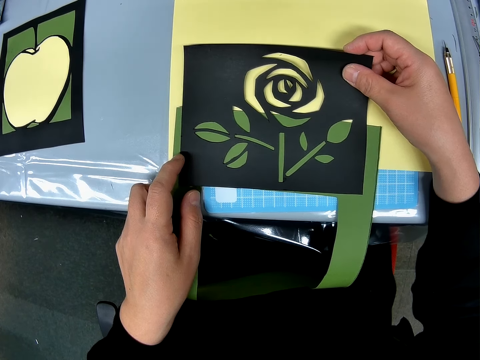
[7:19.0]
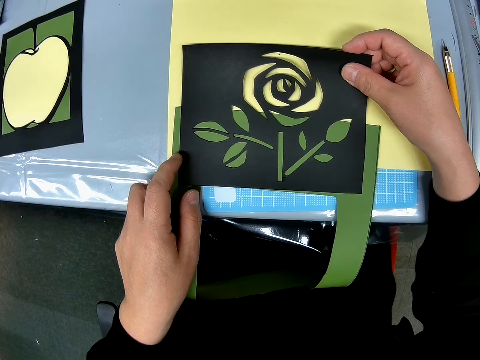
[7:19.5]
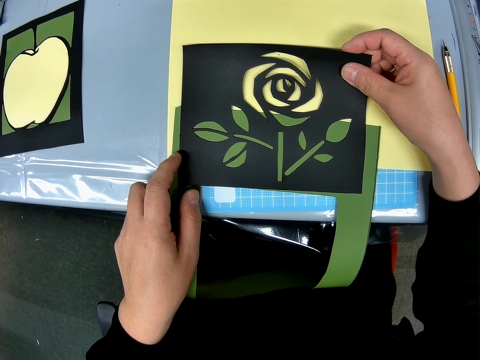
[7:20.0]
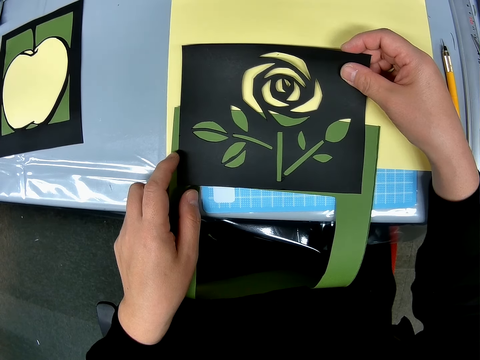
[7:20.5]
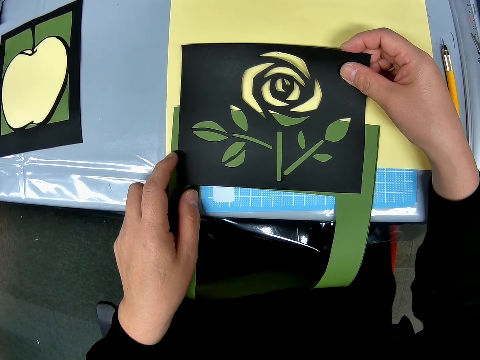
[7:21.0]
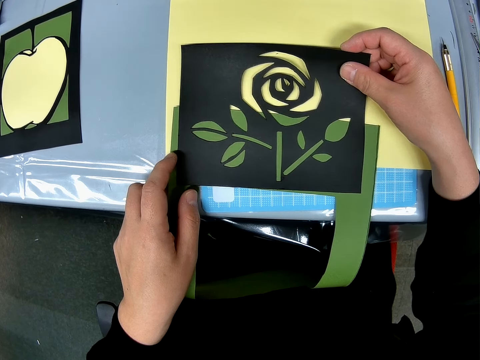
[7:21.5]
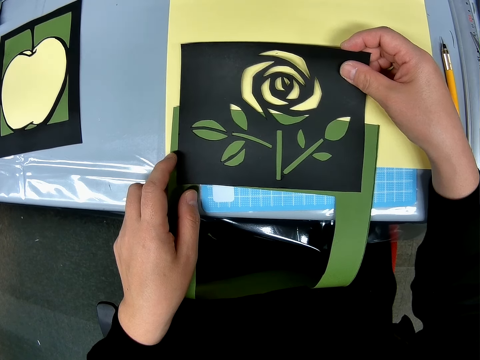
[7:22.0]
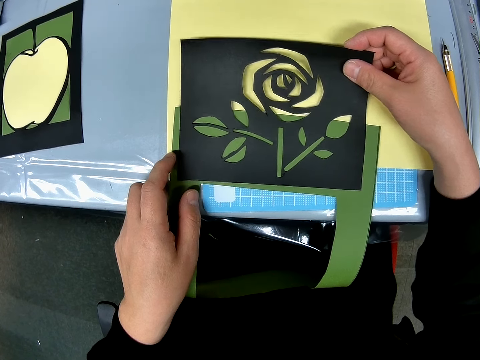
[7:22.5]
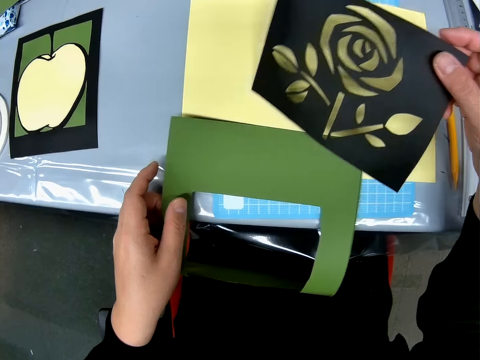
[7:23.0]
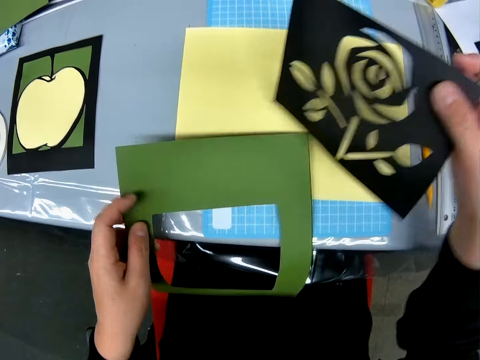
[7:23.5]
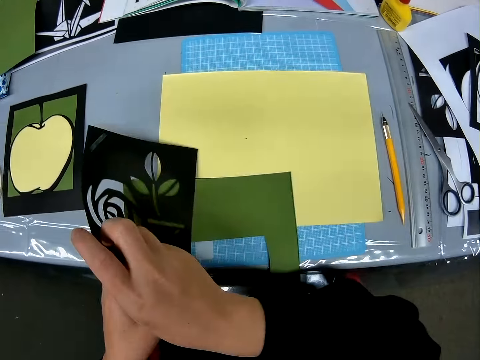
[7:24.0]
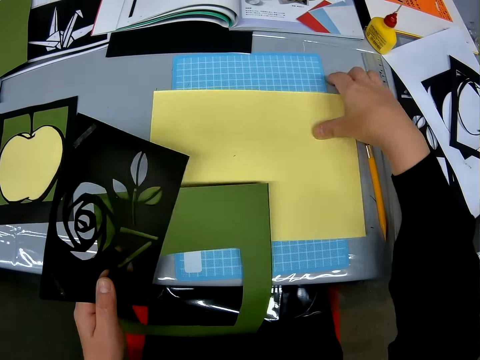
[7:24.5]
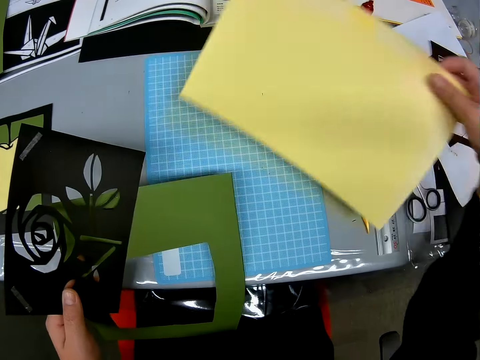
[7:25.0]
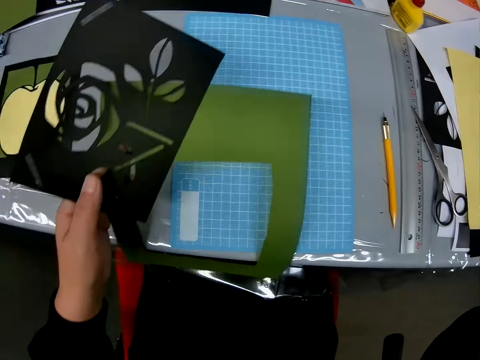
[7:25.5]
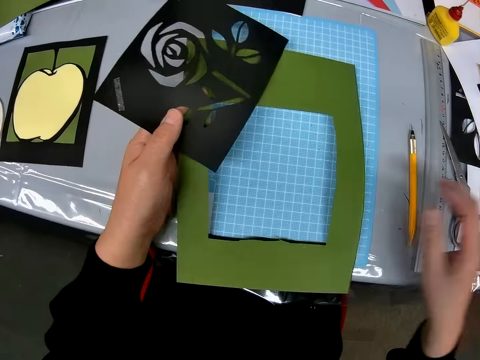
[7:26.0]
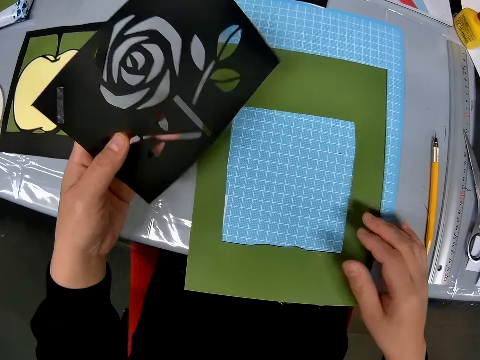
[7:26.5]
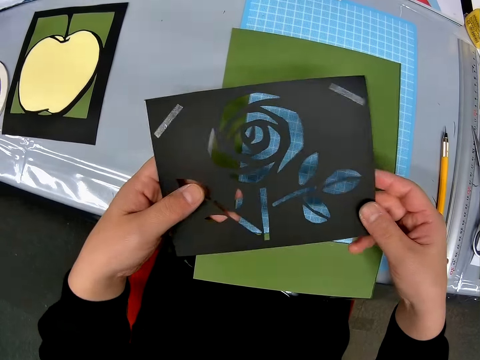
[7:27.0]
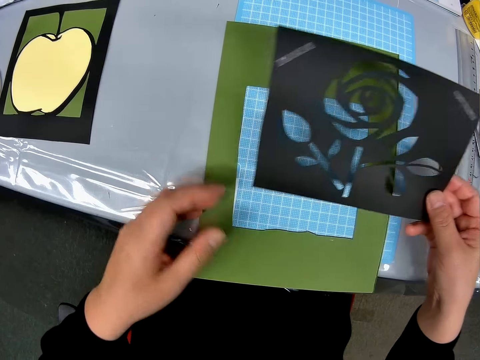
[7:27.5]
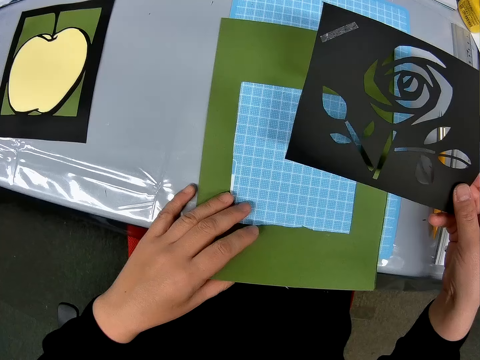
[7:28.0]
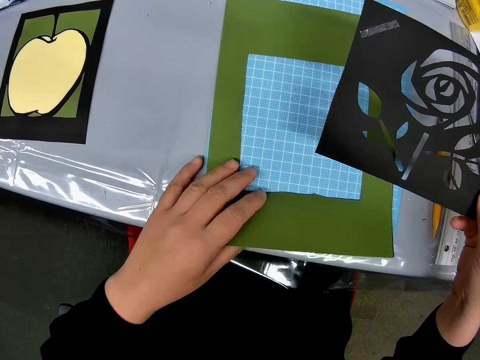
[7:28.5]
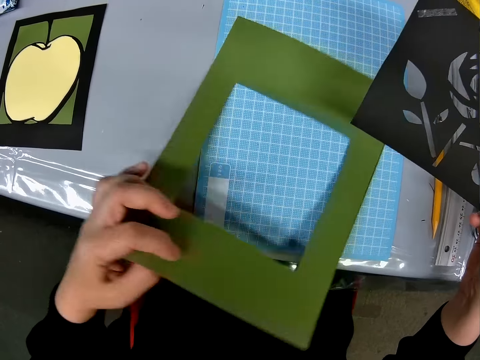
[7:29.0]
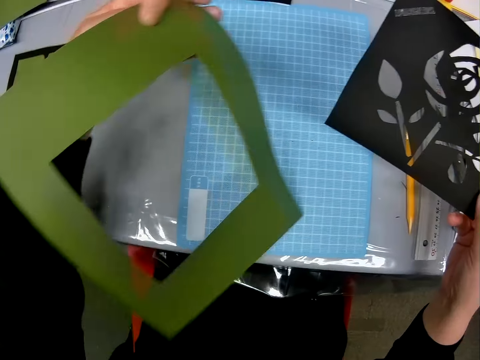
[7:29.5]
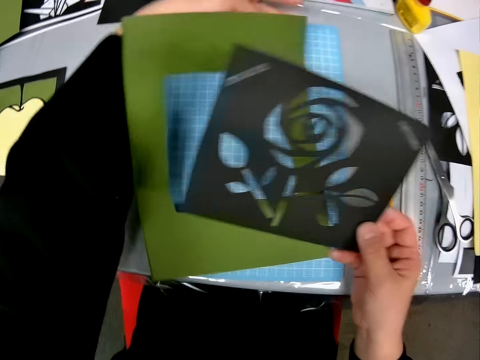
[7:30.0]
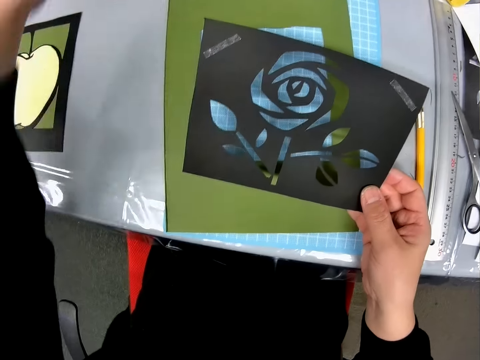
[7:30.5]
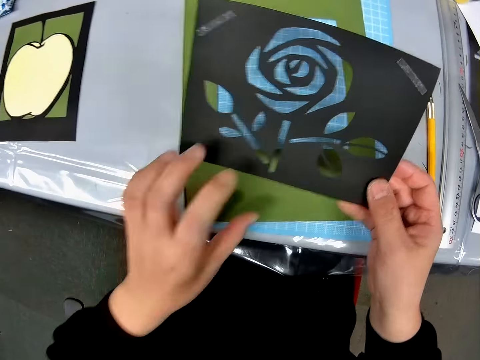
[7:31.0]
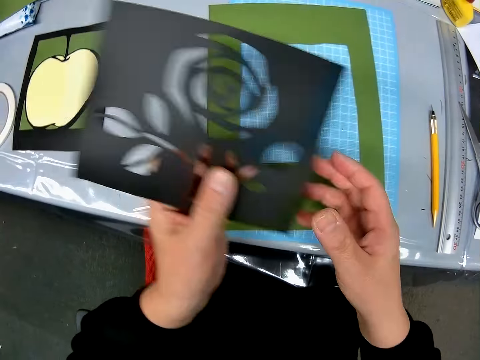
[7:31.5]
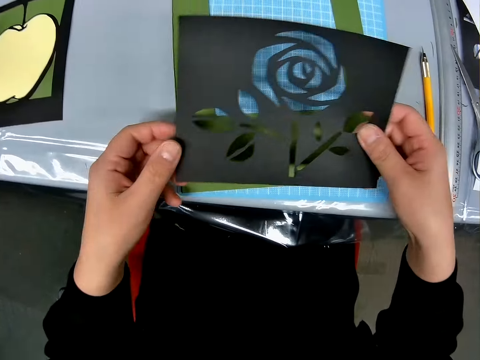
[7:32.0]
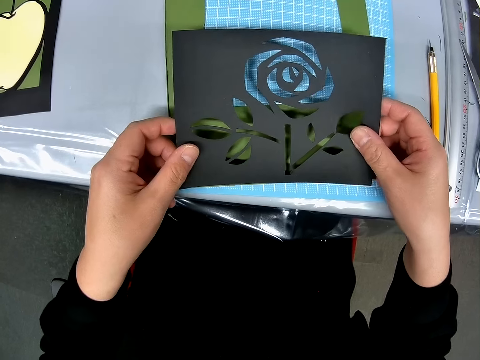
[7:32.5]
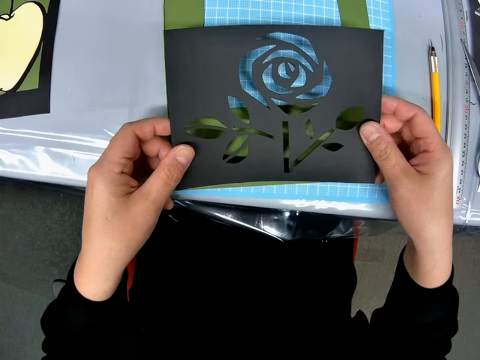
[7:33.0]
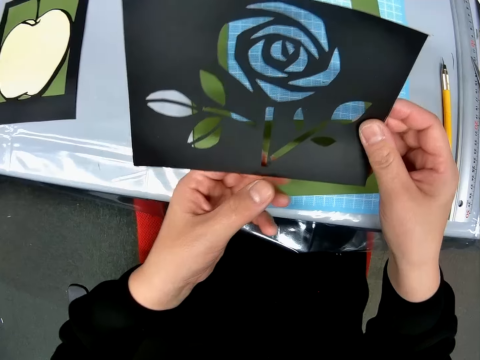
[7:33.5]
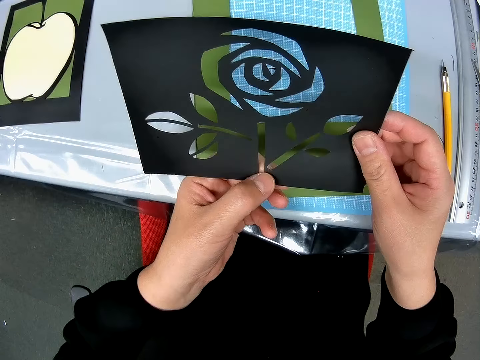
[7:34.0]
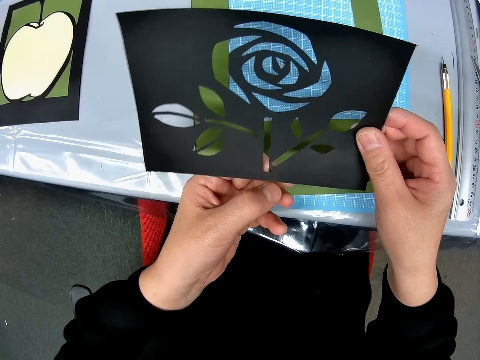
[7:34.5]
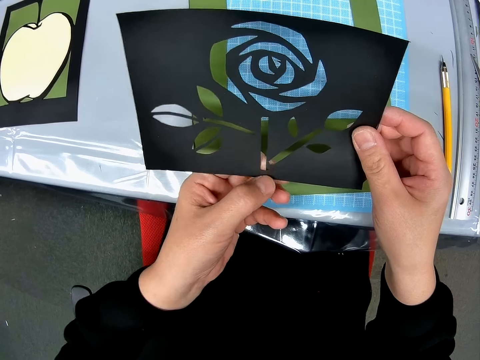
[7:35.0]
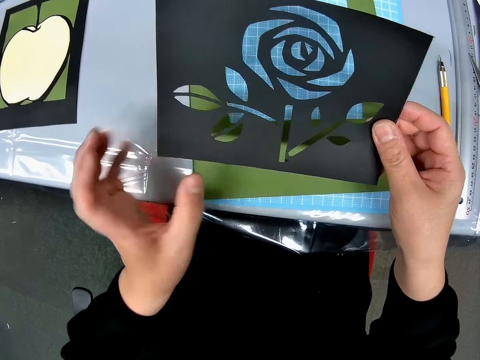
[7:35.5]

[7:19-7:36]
The camera wearer stares at a portrait. She holds the portrait. She adjusts the colored paper on the table. She holds a yellow paper. She places the paper down. She drops the carved paper on the table. She adjusts the paper on the table. She holds a green paper. She holds the green paper up. She places the paper down. She turns the portrait. She checks the carved paper craft in her hands. She holds the portrait and rubs the portrait.

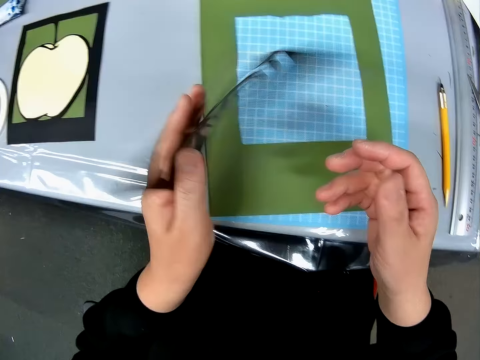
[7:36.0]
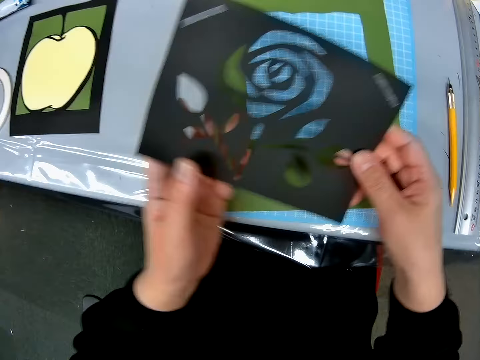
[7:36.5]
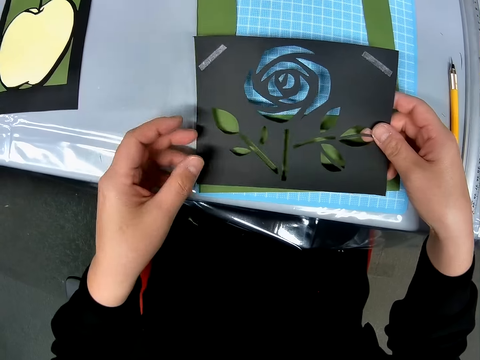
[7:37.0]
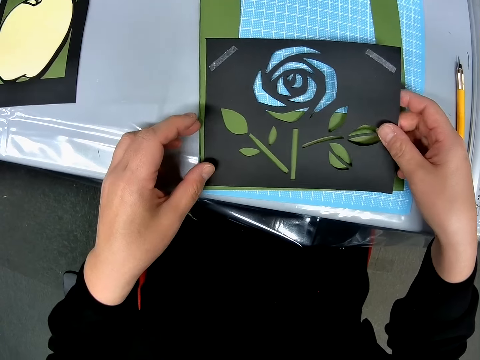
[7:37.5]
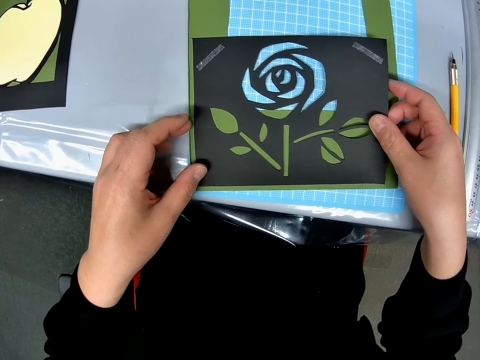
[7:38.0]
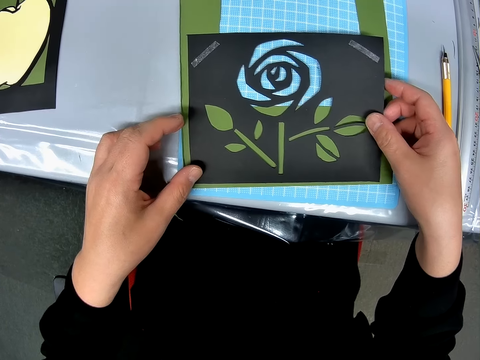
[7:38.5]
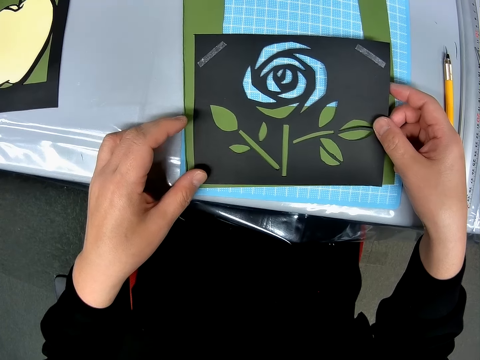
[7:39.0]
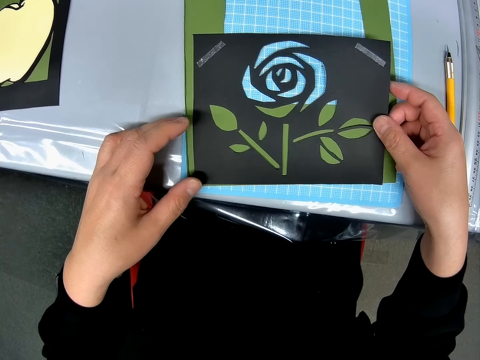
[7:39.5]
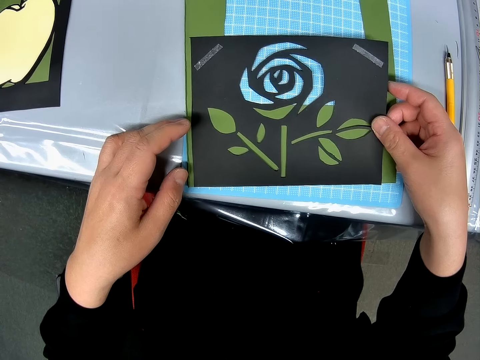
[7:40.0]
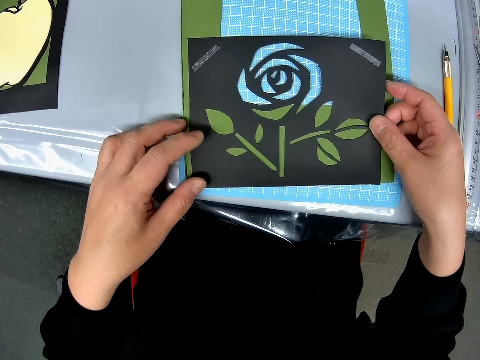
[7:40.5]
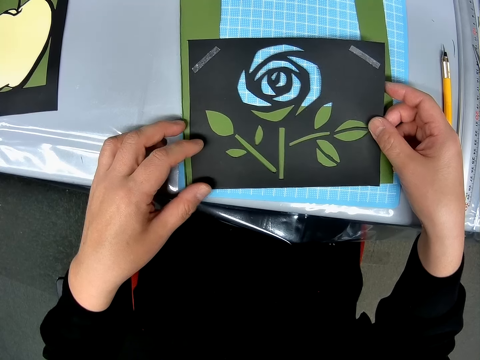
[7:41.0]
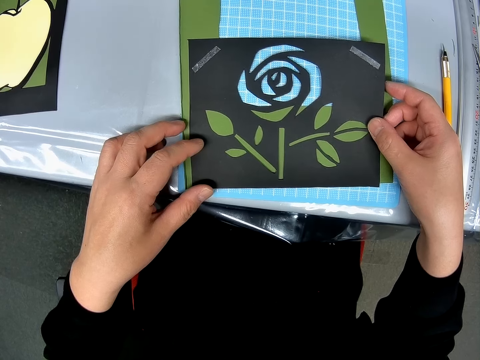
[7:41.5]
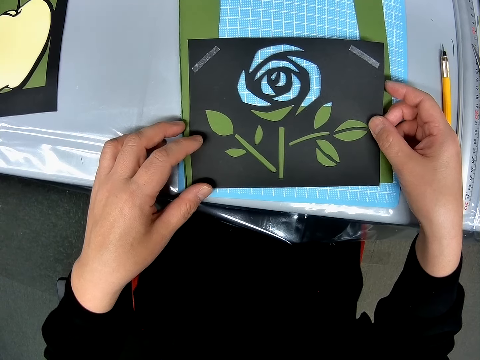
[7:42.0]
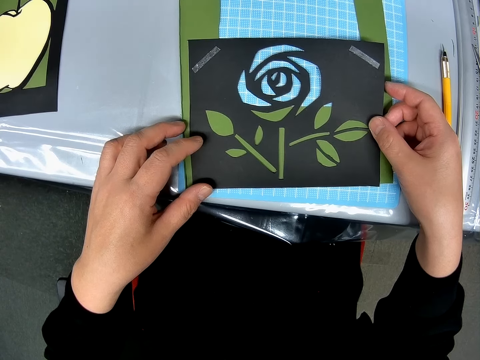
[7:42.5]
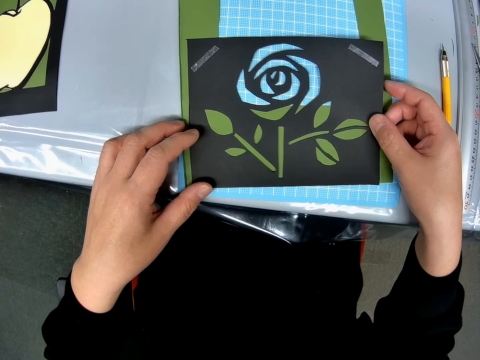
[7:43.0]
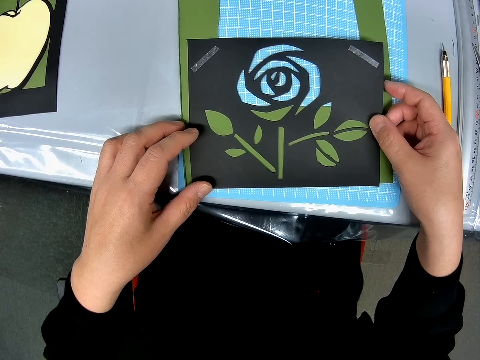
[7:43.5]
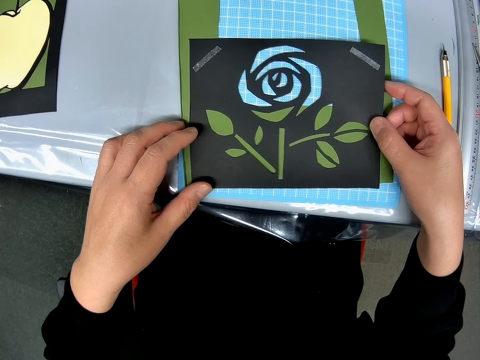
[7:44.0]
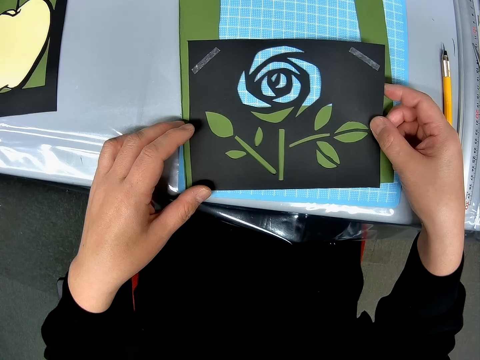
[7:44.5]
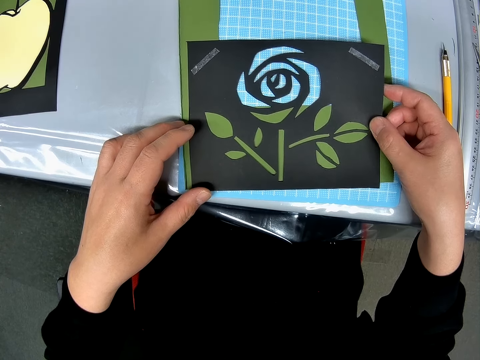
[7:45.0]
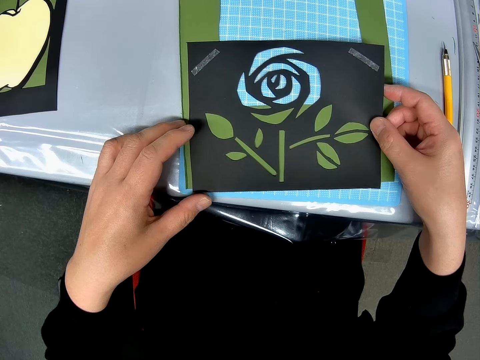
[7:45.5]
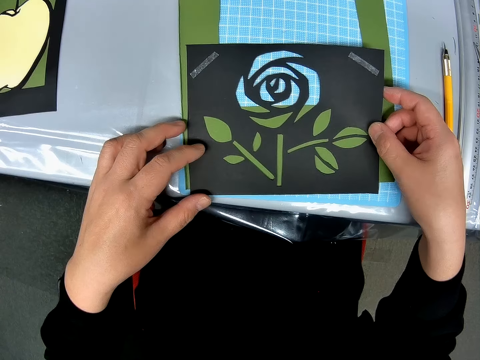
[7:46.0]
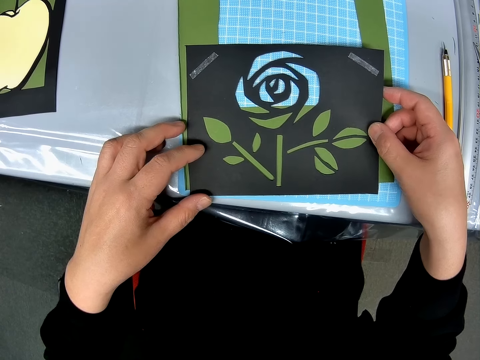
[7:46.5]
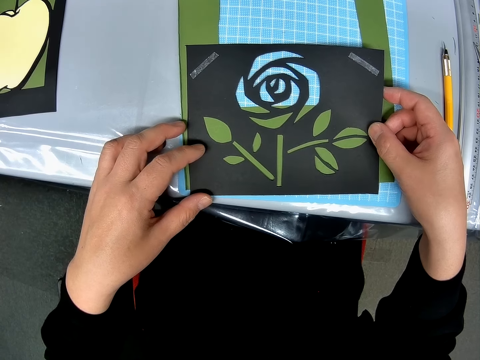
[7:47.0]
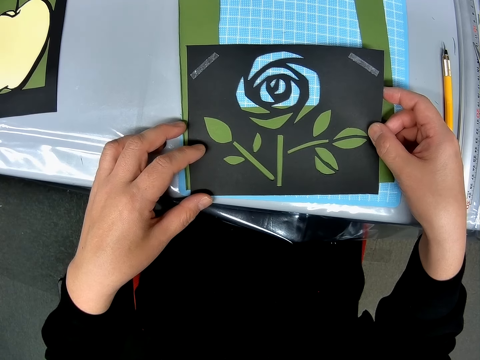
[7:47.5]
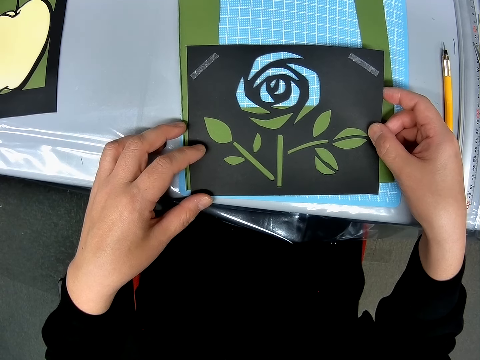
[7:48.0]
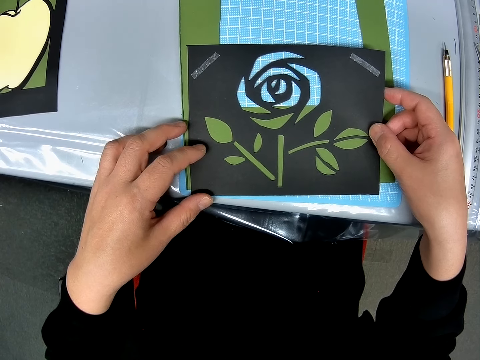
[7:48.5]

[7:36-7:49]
The camera wearer turns a portrait. They set the carved paper craft on the other paper on the table. They stare at the portrait.
